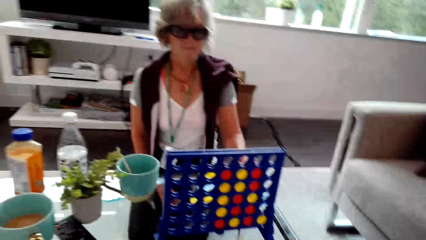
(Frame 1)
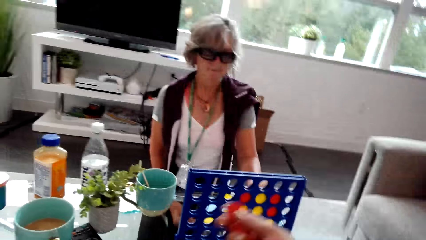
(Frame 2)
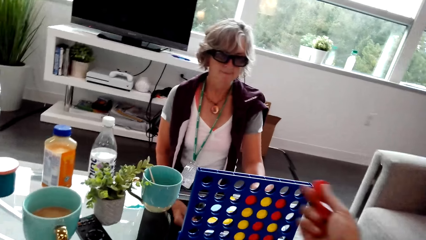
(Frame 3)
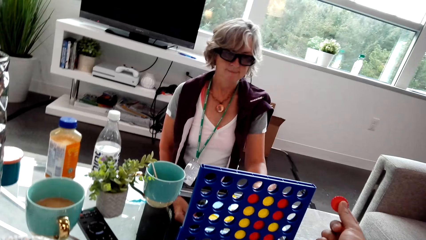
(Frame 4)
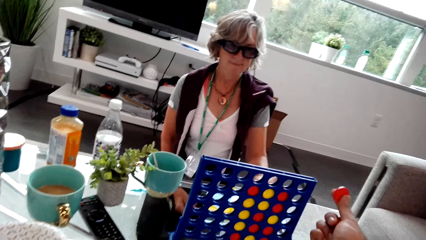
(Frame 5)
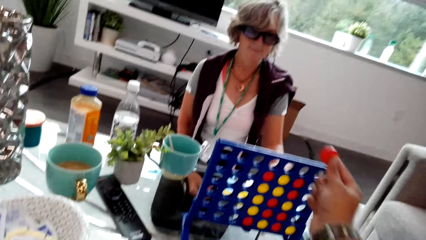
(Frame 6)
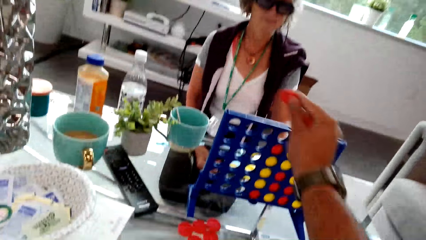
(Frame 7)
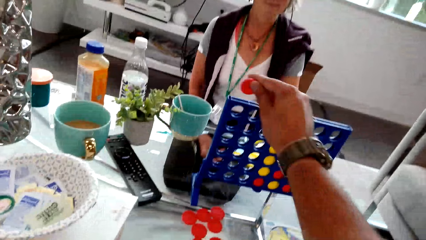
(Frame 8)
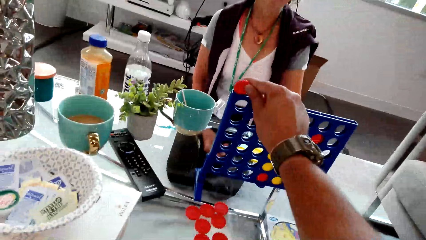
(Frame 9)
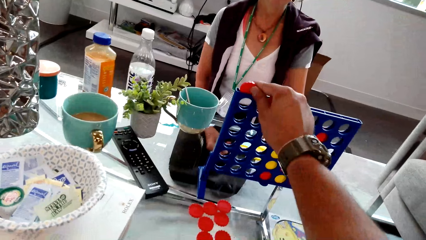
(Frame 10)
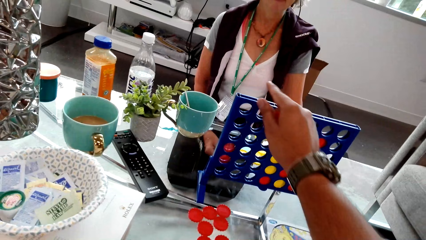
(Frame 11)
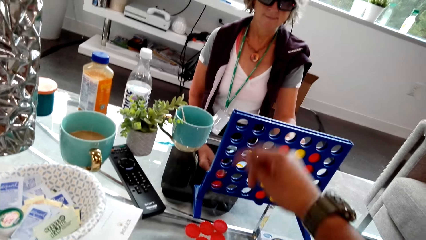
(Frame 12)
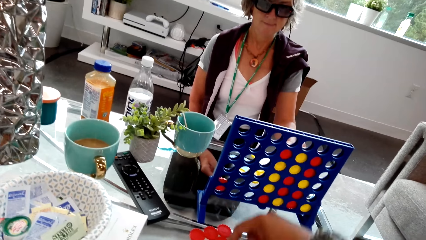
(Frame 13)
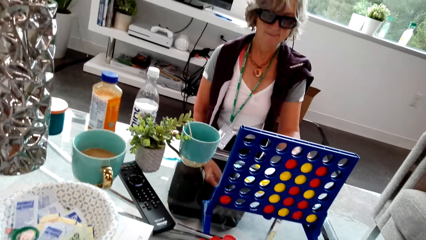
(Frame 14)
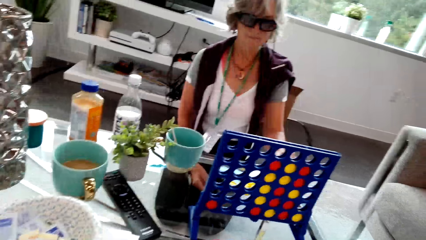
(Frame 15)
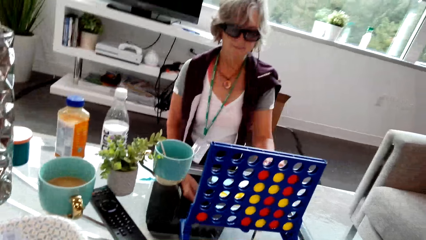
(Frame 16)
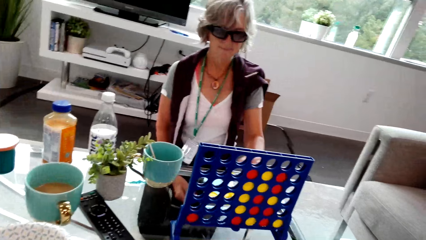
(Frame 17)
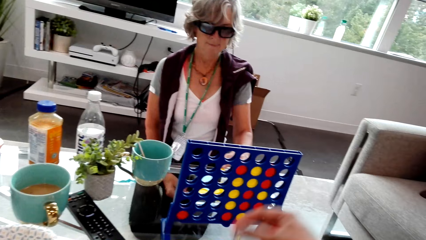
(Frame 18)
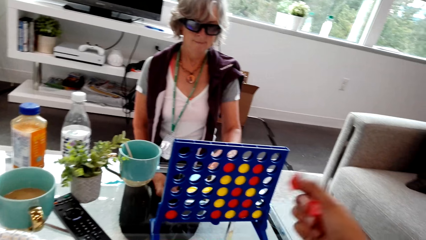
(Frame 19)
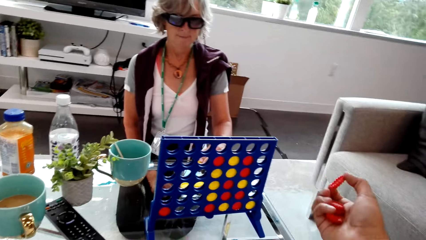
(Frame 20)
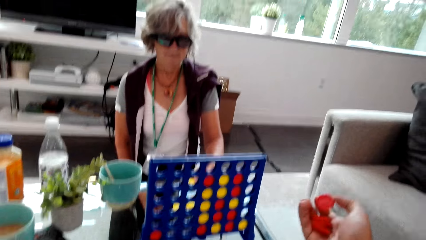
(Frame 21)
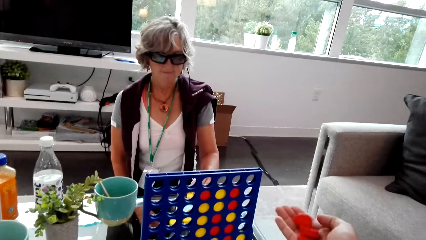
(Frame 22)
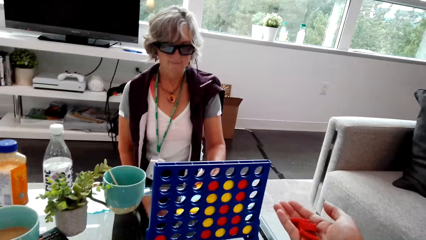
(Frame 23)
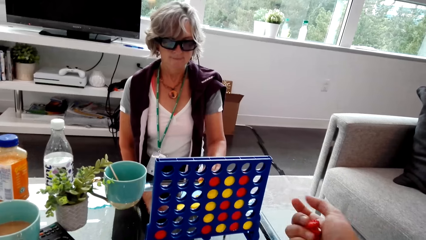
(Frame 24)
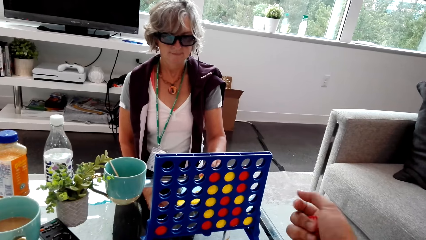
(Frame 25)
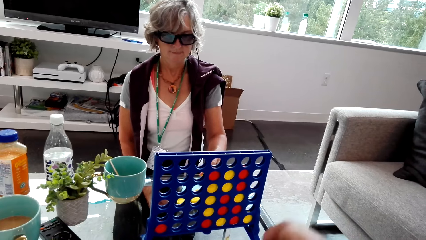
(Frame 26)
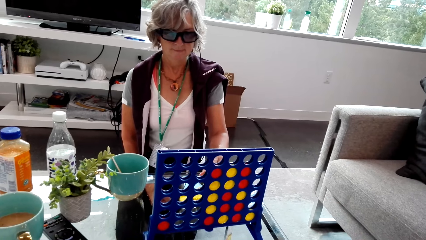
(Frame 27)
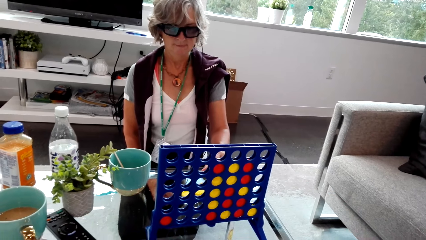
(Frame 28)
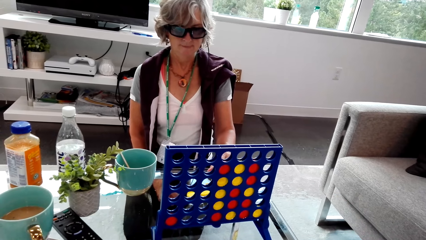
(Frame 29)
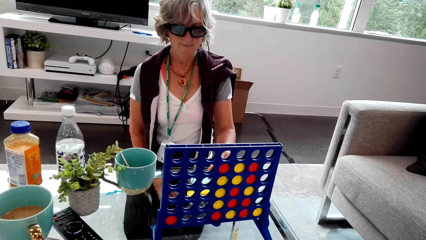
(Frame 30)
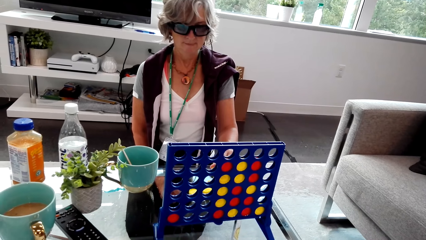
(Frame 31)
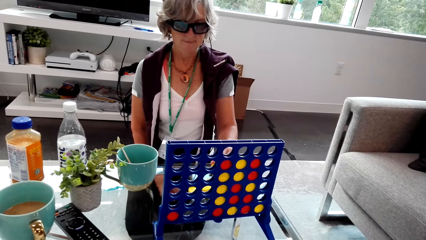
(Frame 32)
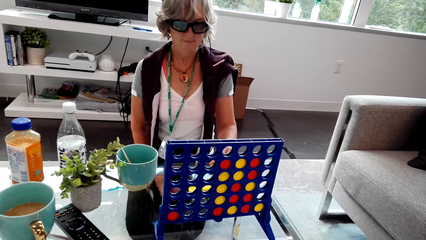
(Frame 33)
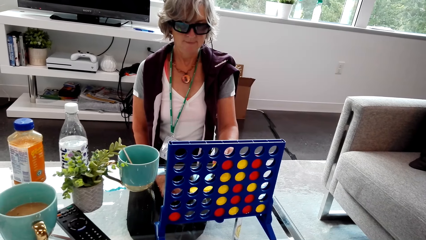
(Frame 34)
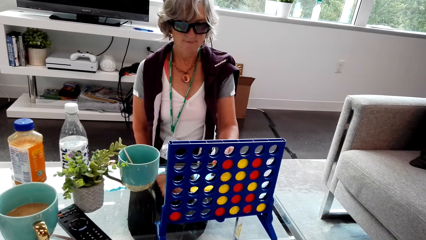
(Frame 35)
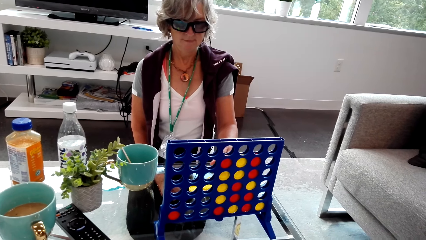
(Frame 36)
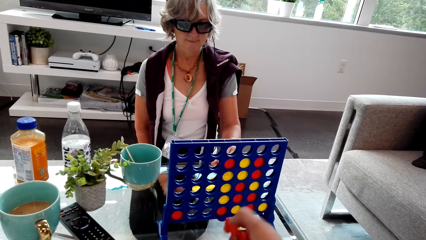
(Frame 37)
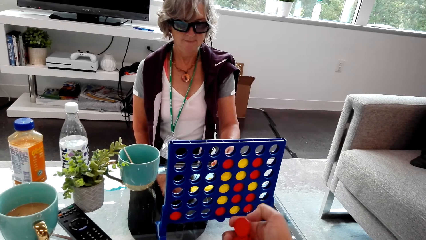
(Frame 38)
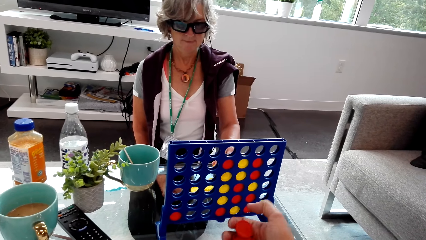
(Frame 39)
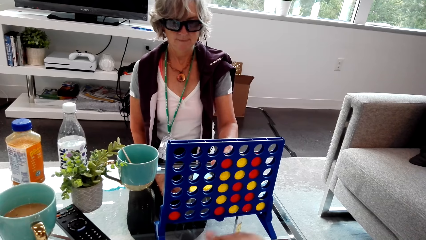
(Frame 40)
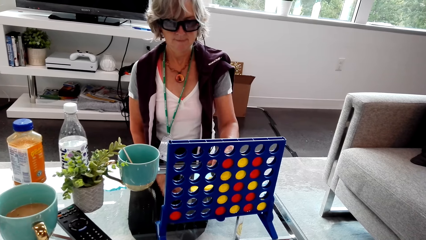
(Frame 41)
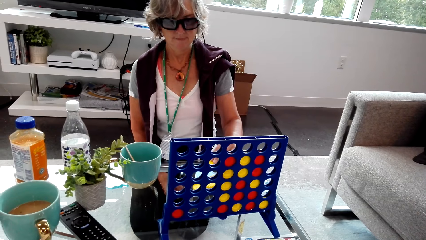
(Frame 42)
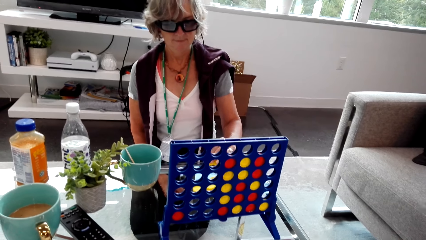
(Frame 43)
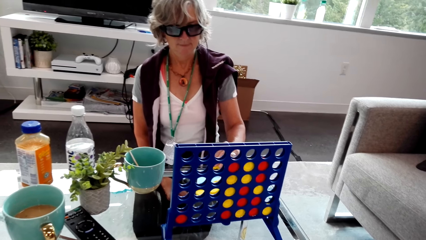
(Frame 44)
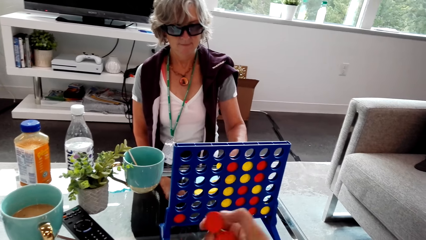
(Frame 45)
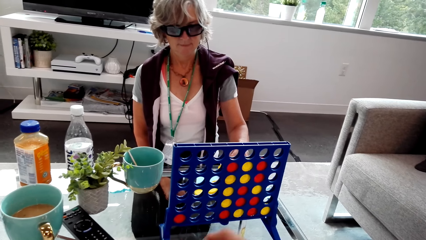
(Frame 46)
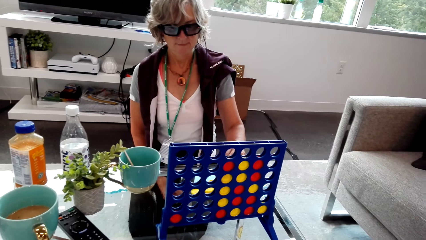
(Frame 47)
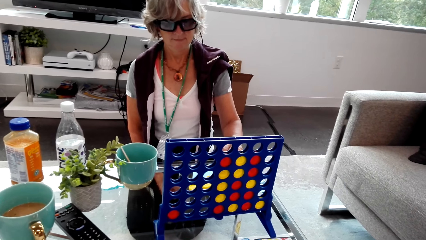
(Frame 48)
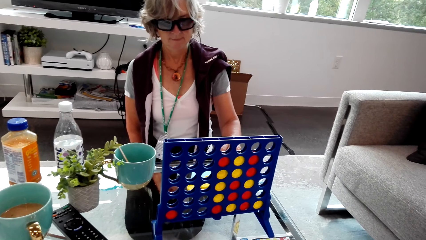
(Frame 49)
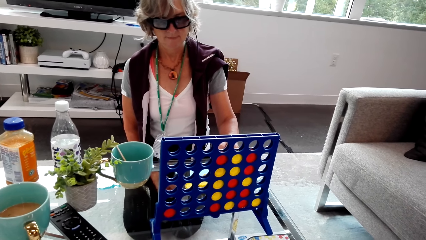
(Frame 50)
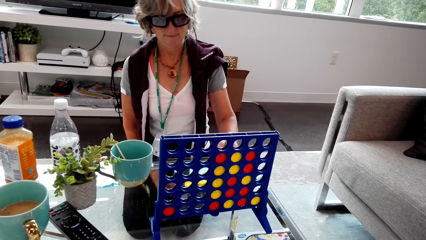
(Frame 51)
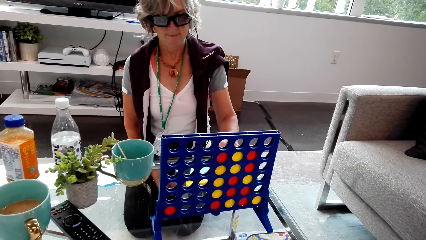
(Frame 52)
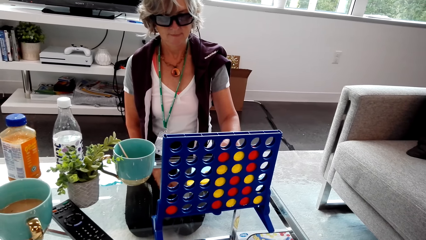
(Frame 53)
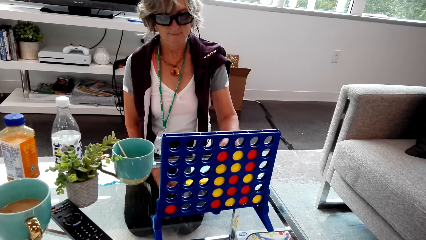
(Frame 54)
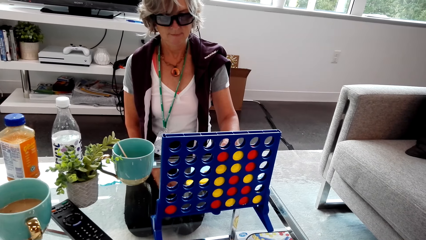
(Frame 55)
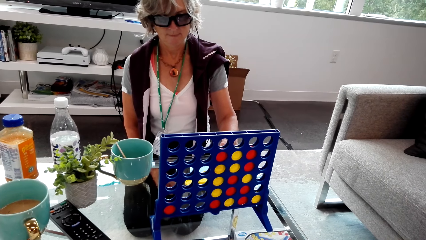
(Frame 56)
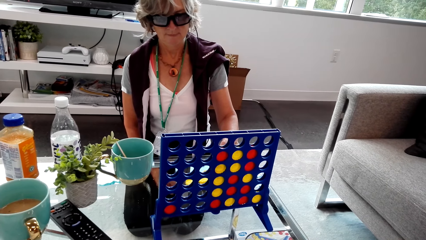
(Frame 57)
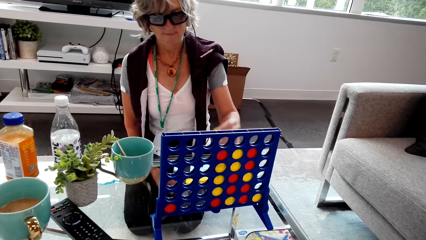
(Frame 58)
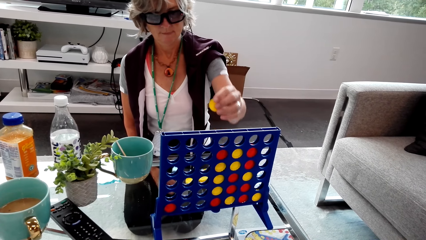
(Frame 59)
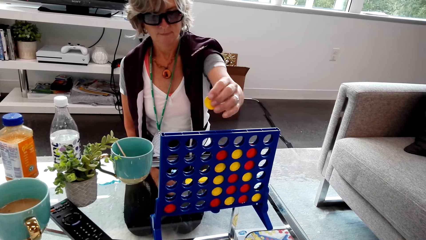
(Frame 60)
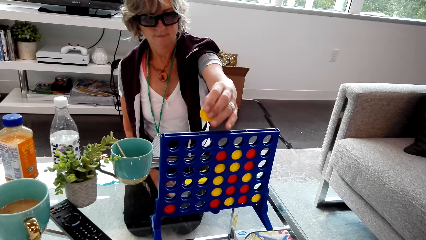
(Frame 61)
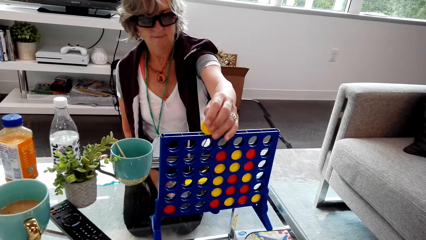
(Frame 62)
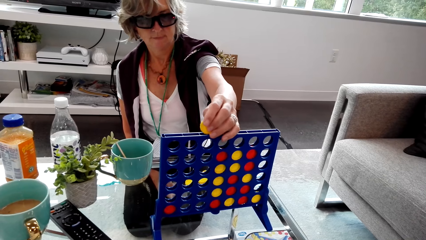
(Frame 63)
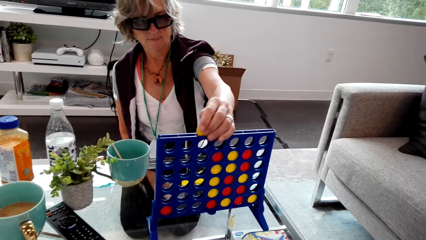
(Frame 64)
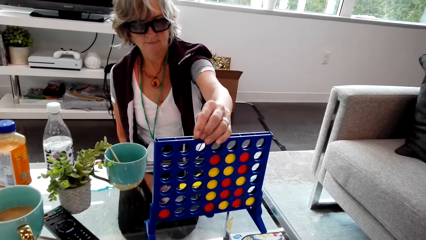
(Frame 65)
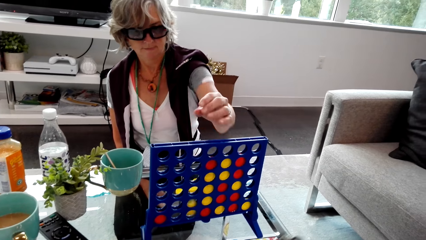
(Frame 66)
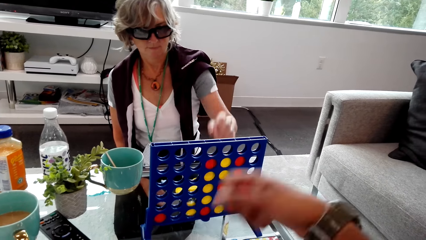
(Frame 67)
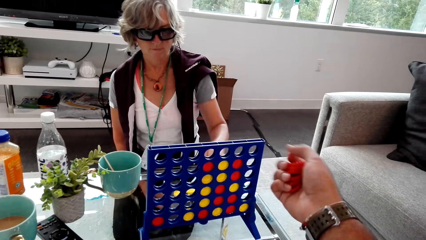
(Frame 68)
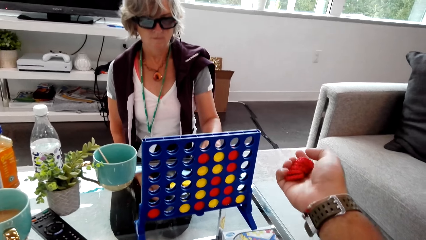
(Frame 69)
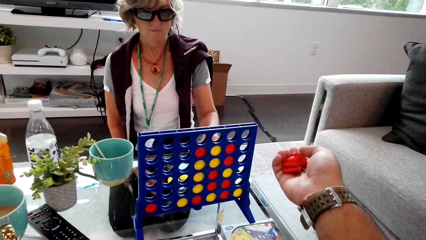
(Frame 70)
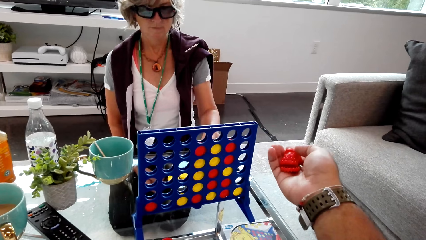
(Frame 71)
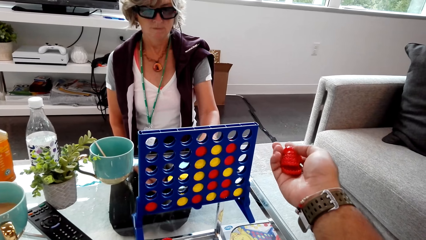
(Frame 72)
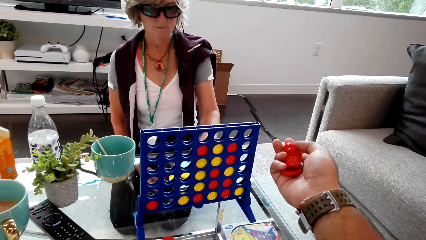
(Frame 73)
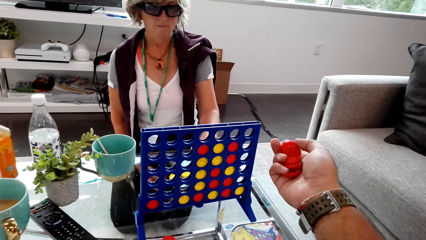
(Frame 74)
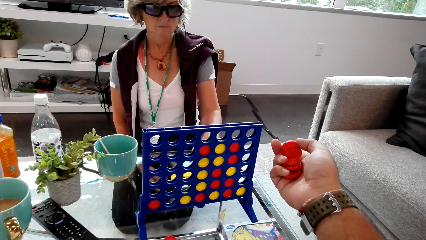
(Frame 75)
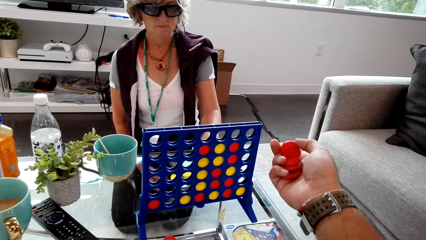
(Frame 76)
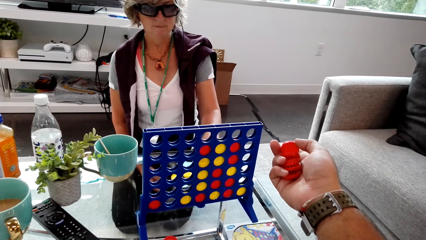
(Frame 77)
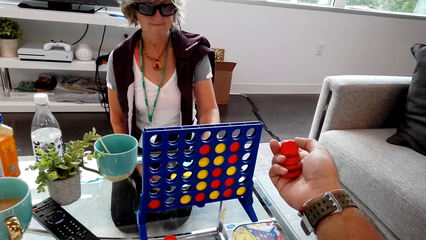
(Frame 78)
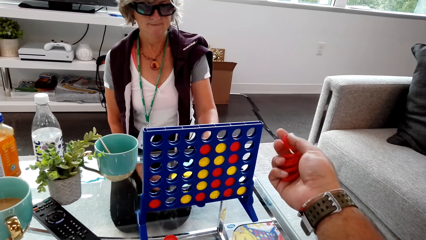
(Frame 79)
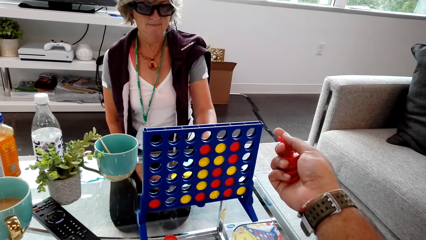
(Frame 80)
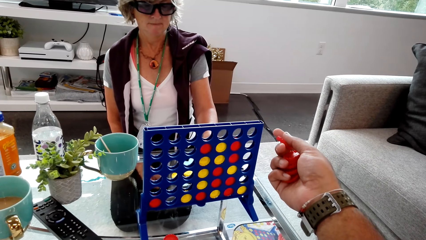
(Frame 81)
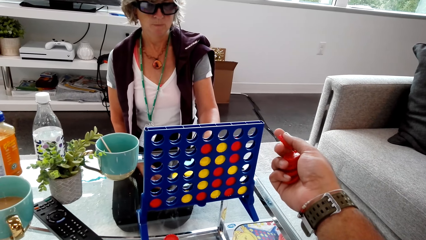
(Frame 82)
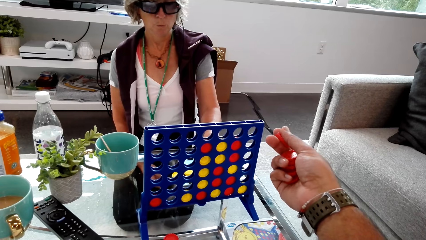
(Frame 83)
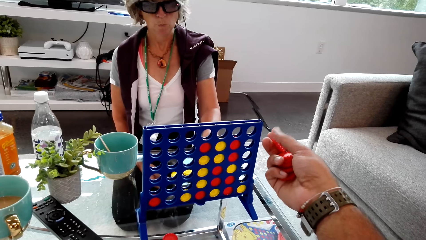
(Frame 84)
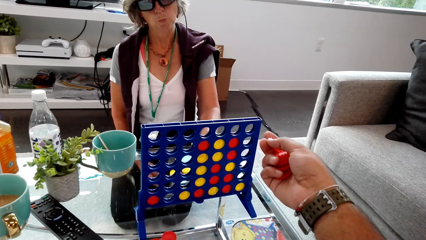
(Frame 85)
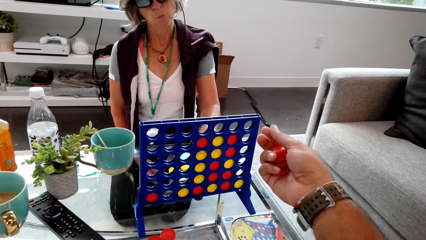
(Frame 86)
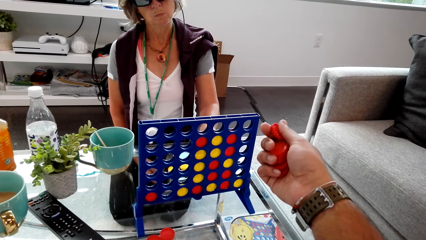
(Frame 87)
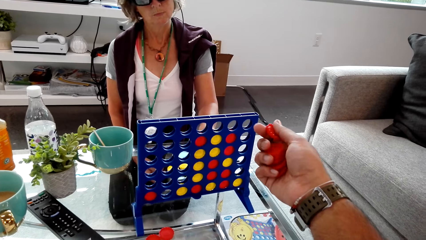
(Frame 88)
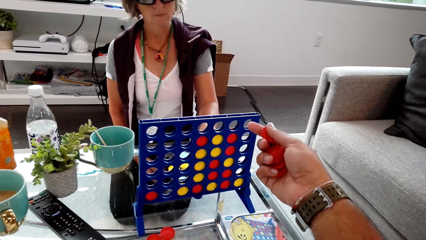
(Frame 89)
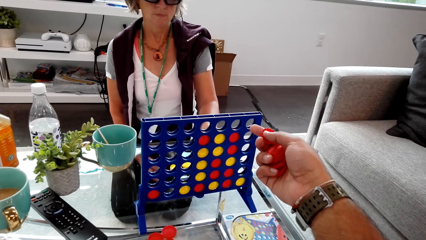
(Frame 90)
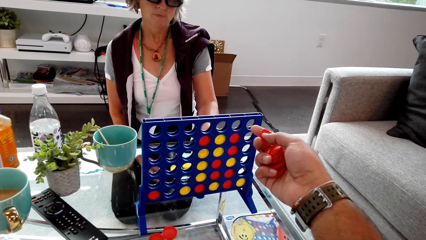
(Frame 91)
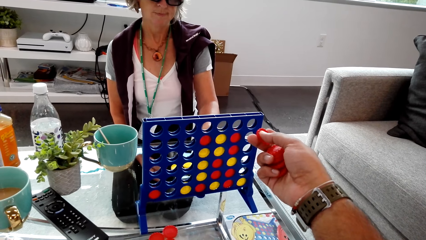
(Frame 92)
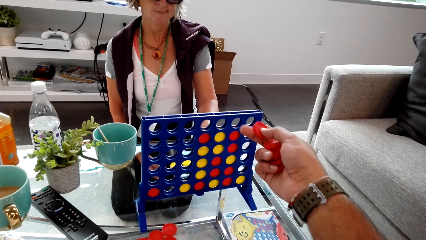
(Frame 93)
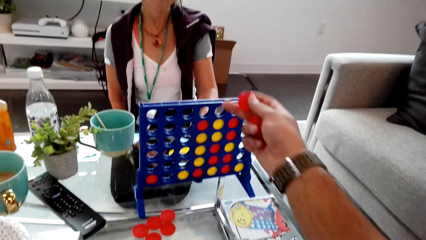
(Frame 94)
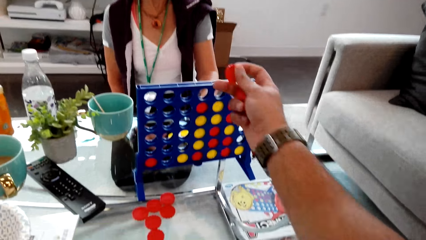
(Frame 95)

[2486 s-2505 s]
The camera wearer drops the disc or chip into the grid. They look at the chips on the hand. They pick the disc with the right hand. The woman drops the disc into the grid. The camera wearer looks at the chips on the hand. They put the chip in the Connect Four.
